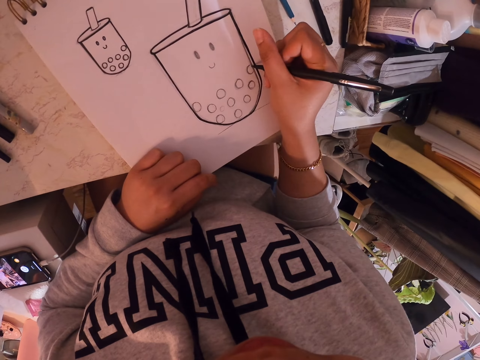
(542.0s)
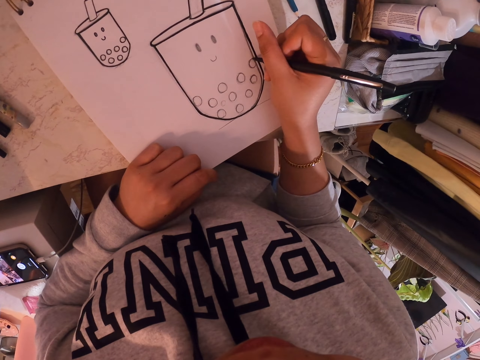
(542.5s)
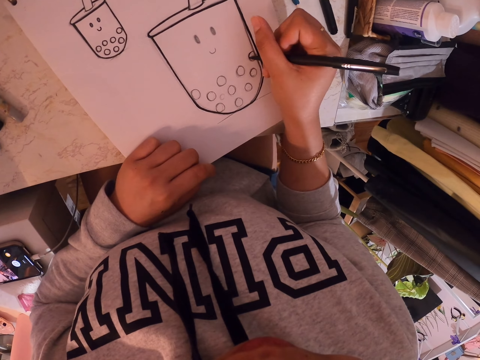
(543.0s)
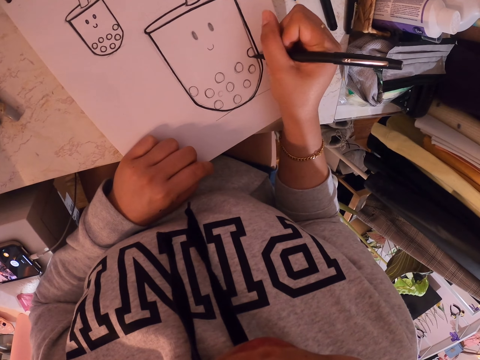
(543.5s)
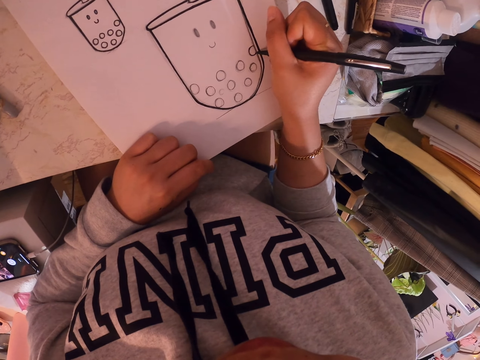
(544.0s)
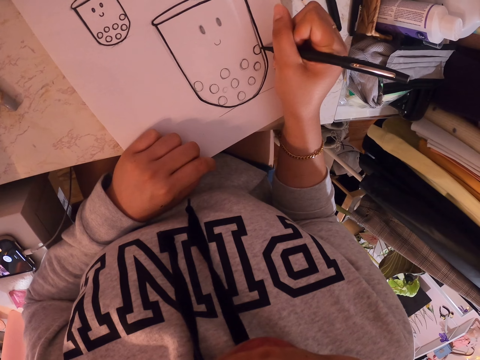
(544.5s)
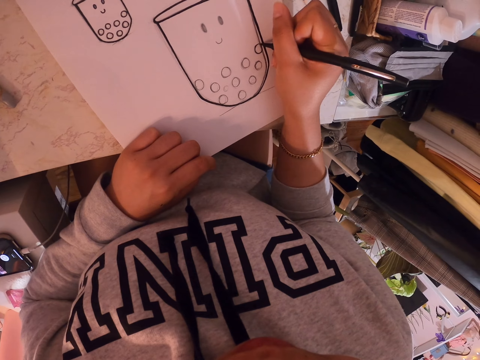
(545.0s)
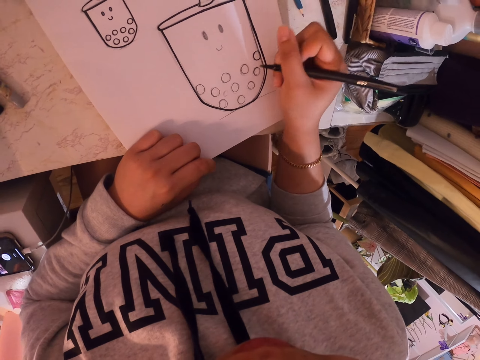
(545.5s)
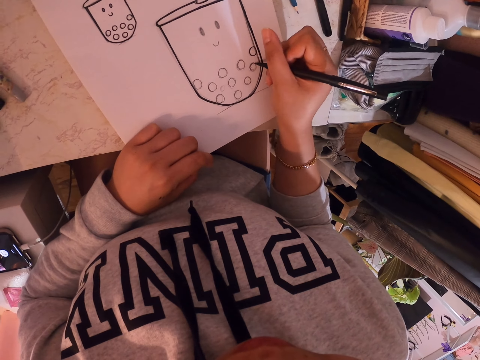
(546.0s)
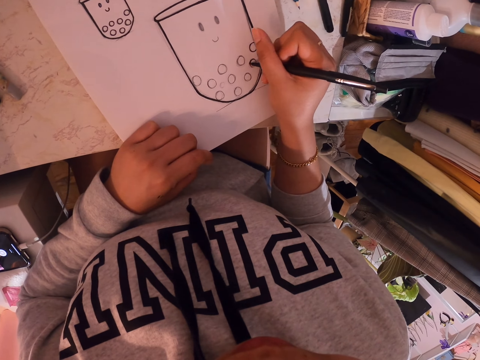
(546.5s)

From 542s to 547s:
The camera wearer paints a drawing on the art book with a paint pen.

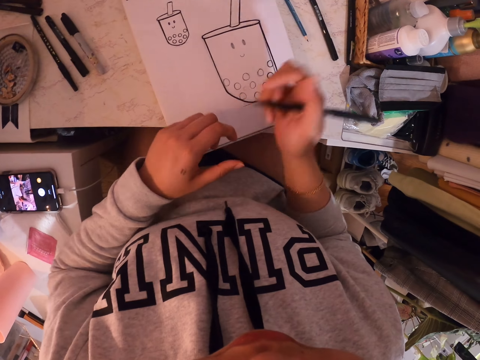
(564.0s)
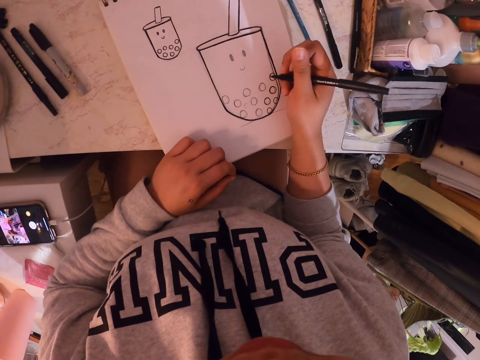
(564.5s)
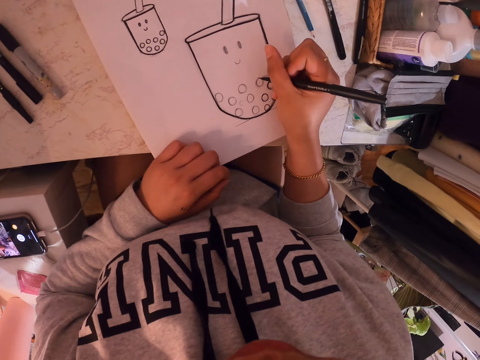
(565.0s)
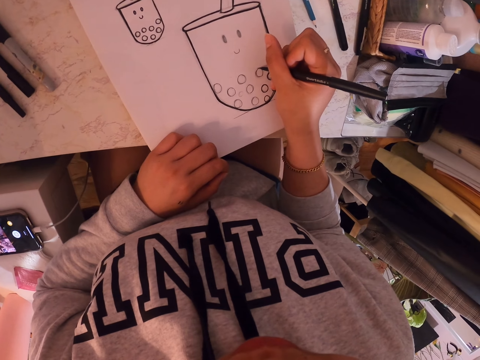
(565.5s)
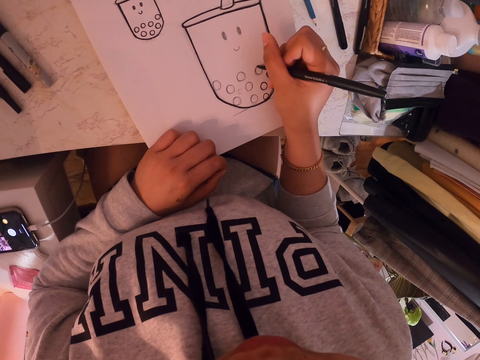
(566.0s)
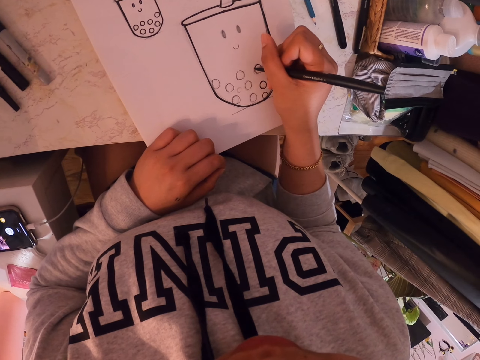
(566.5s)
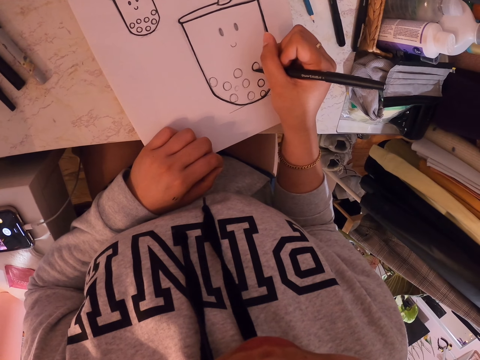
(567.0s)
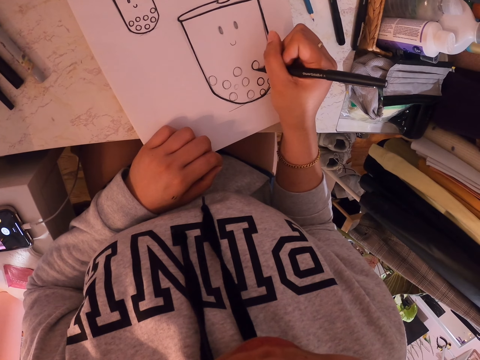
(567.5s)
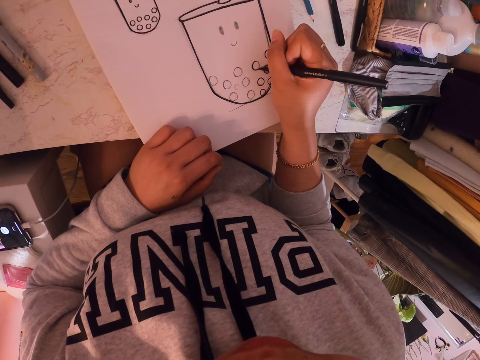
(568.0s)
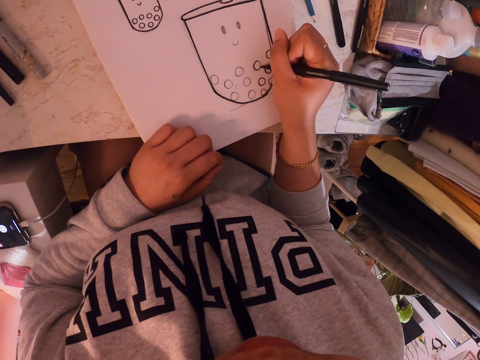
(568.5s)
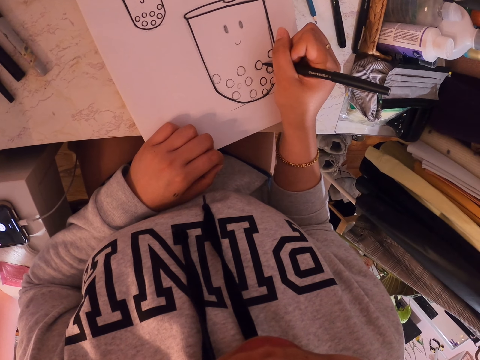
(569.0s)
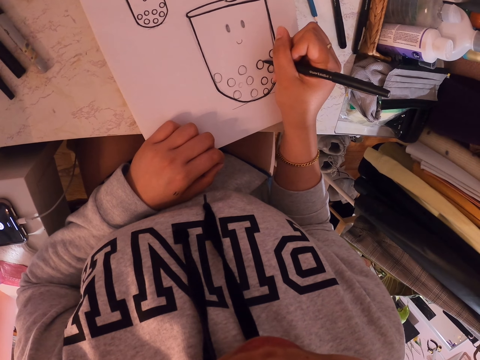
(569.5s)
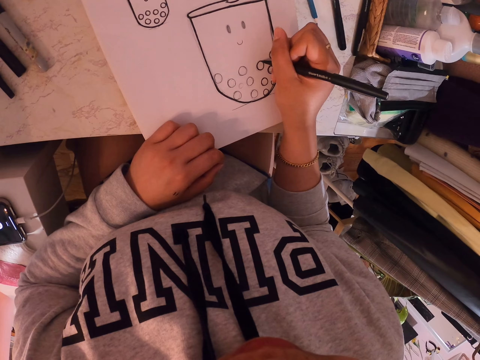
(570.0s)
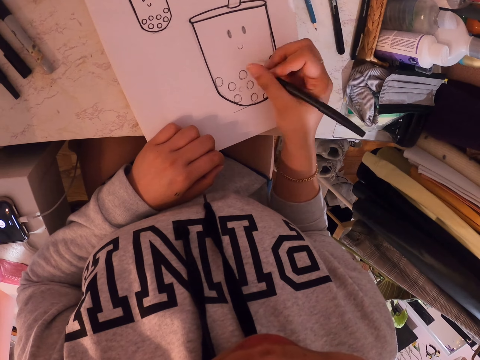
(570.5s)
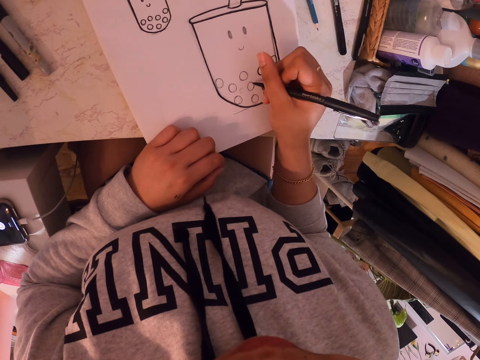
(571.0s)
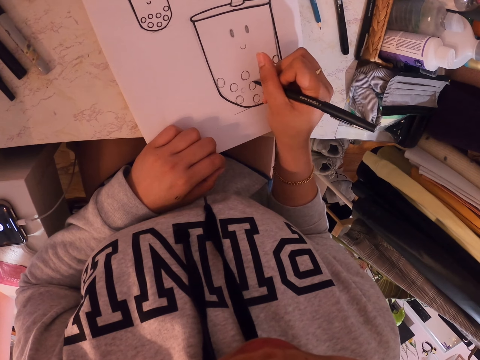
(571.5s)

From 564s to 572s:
The camera wearer takes a paint pen from the other hand. They paint a drawing on the art book with the paint pen.

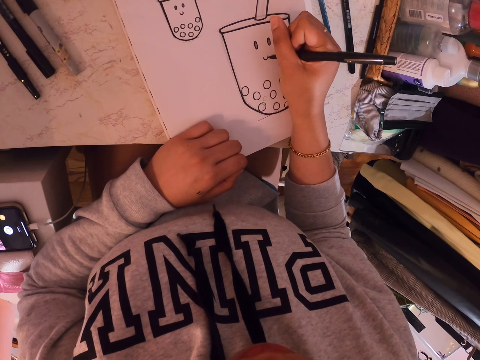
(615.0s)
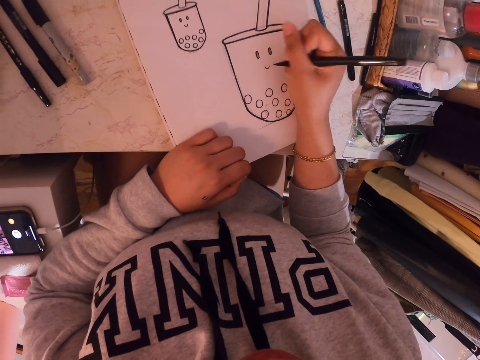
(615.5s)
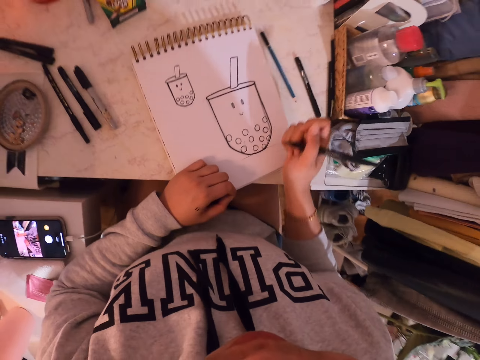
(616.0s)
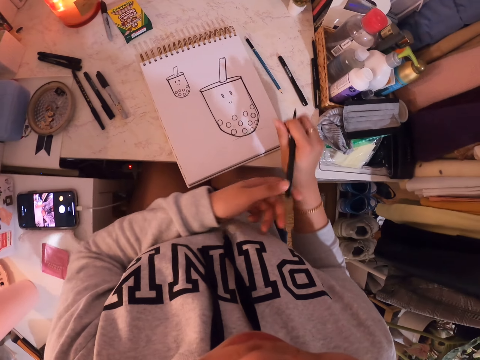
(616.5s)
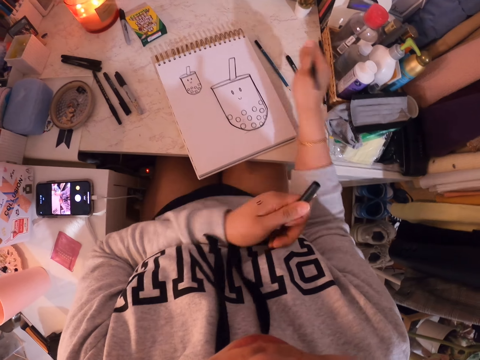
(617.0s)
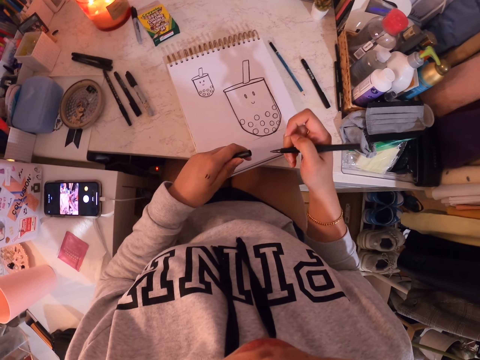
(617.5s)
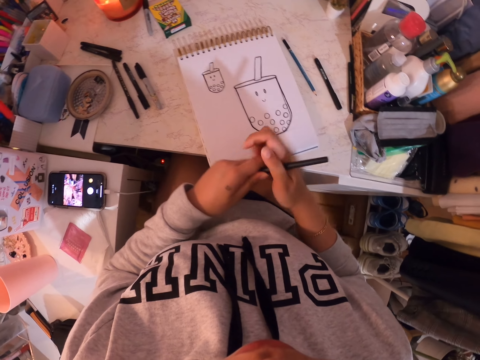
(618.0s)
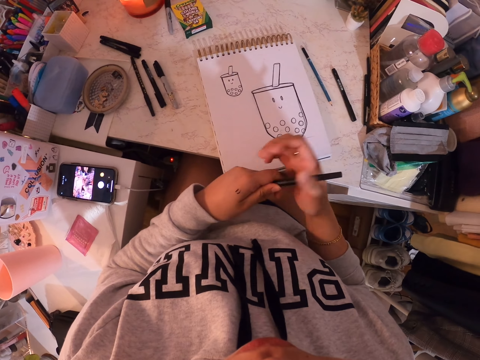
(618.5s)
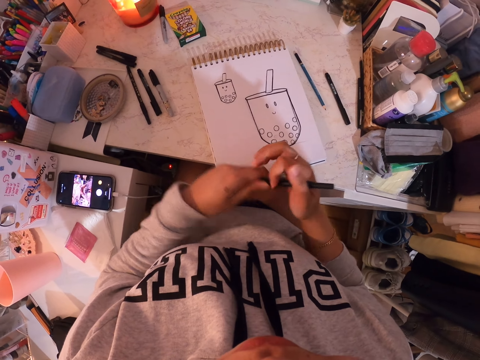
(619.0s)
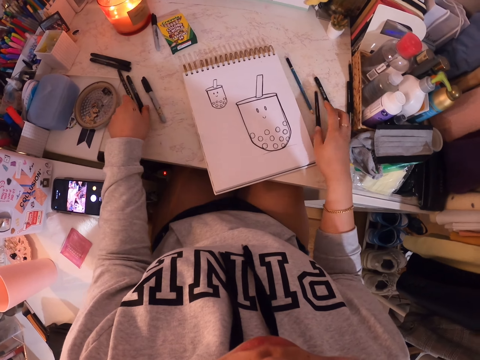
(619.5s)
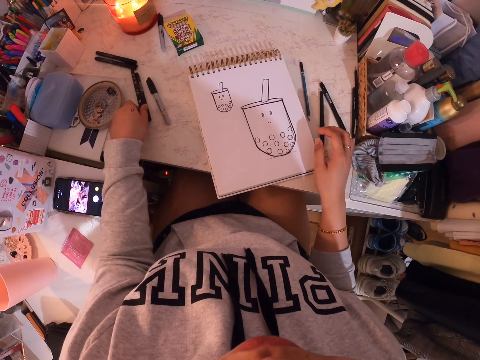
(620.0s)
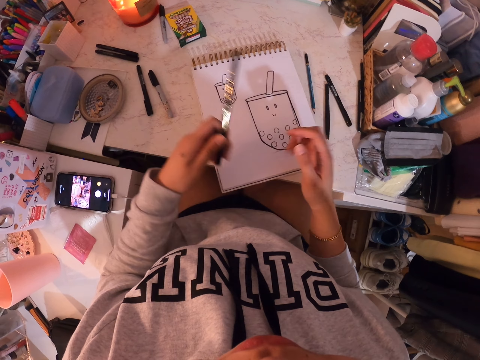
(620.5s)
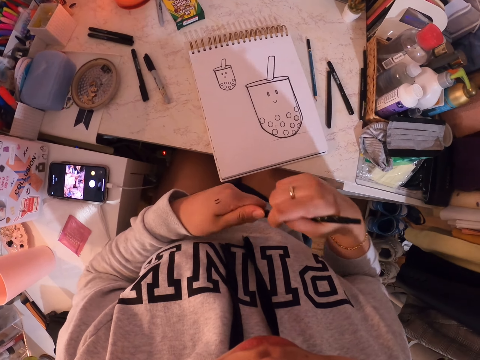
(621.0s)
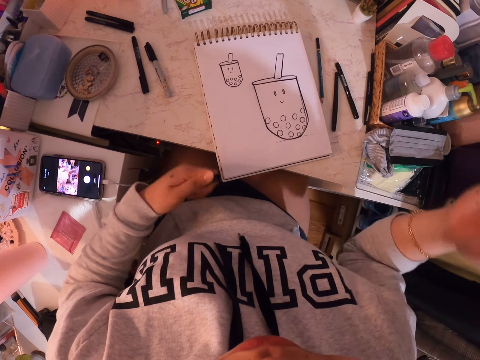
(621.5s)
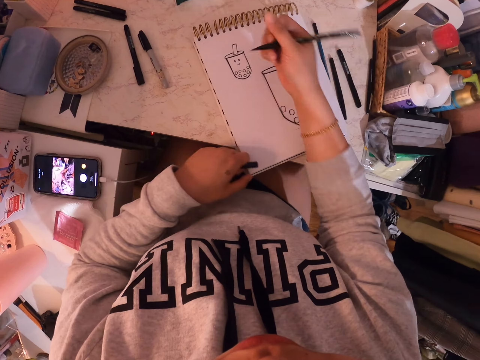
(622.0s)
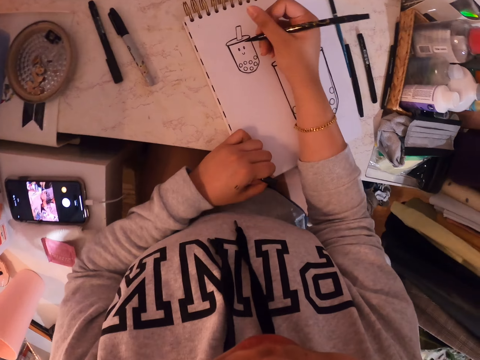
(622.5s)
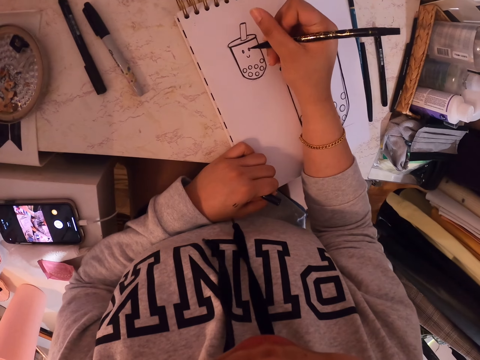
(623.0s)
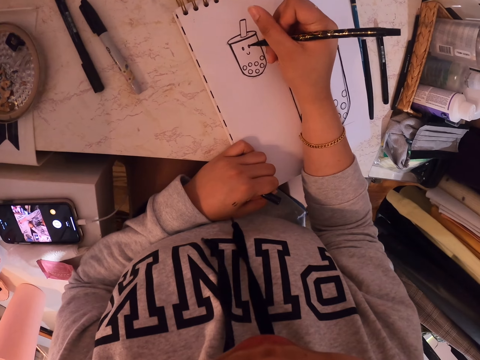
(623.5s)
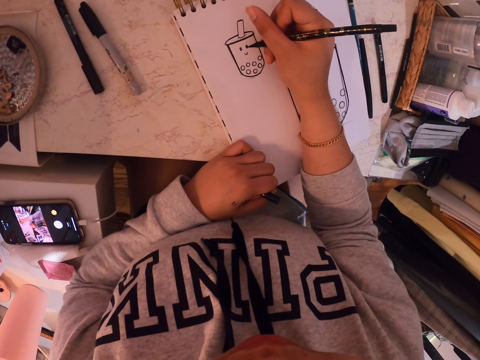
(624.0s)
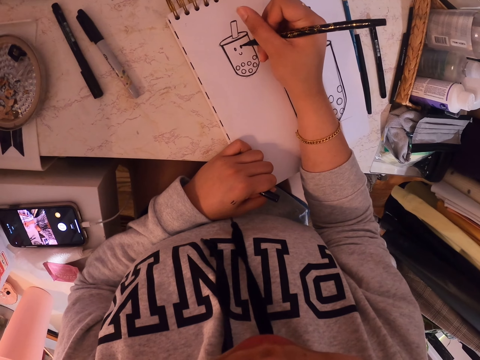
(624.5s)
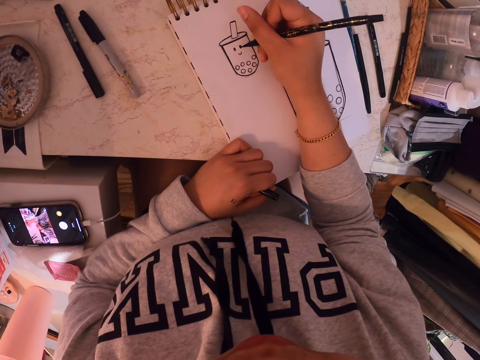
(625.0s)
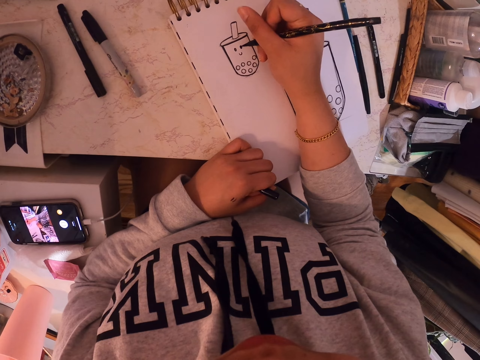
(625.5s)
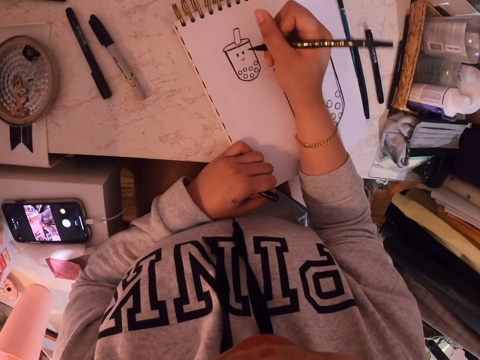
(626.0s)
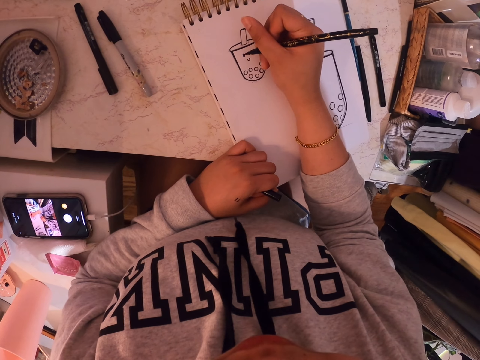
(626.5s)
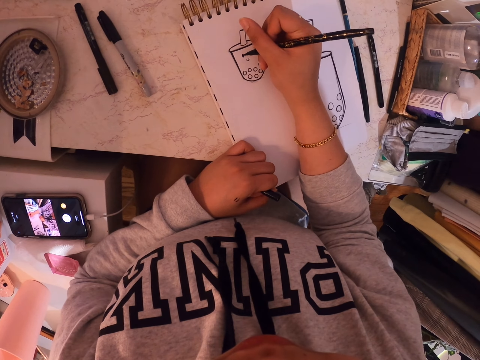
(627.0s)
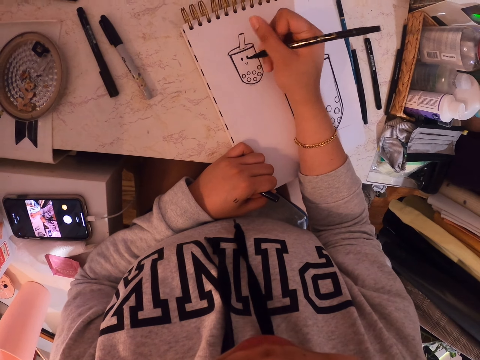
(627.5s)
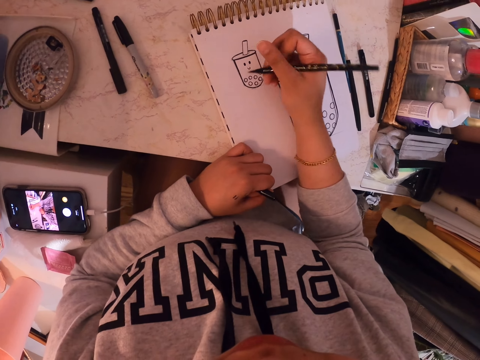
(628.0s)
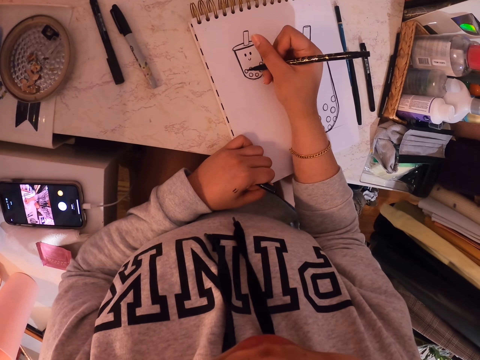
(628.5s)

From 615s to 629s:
The camera wearer opens the paint pen lid on the pen back. They tighten the lid on the pen ballpoint end. They drop the pen on the table and pick up another pen on the table. They open the pen lid. They position the book on the table and paint the drawing on the book with the pen.
